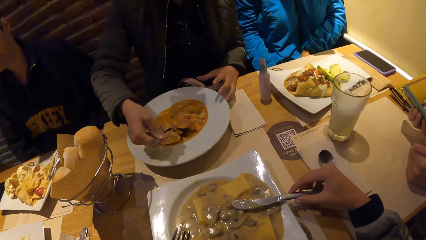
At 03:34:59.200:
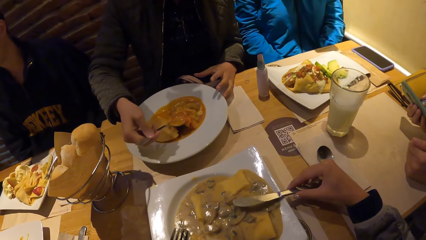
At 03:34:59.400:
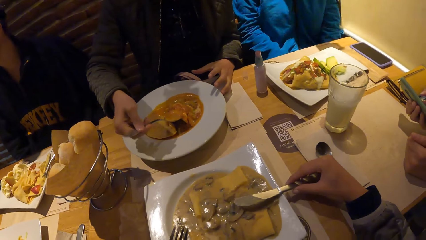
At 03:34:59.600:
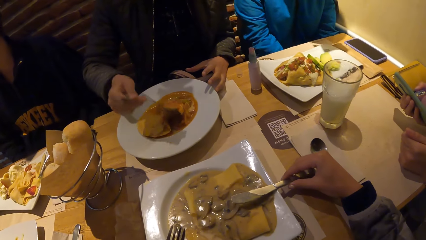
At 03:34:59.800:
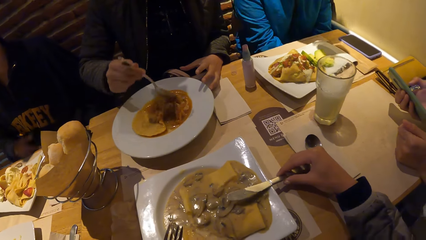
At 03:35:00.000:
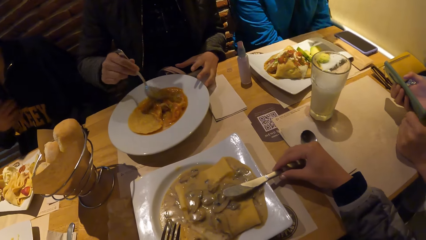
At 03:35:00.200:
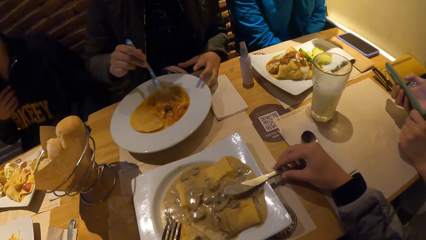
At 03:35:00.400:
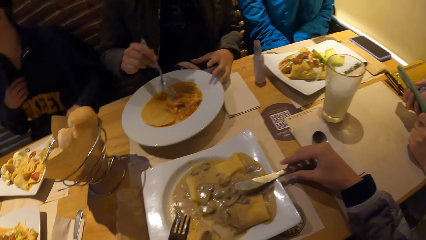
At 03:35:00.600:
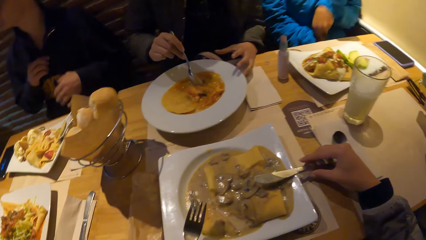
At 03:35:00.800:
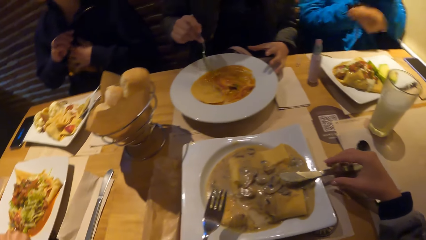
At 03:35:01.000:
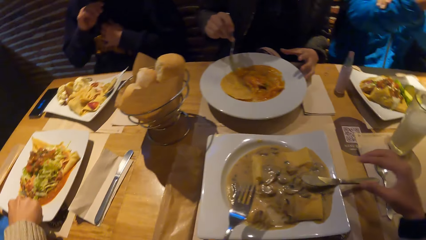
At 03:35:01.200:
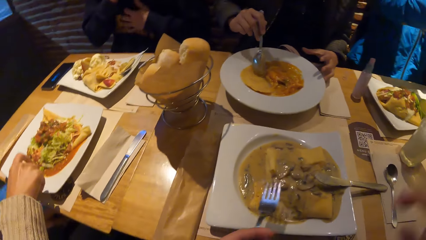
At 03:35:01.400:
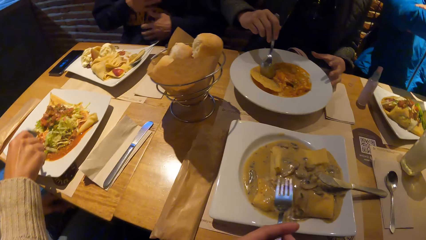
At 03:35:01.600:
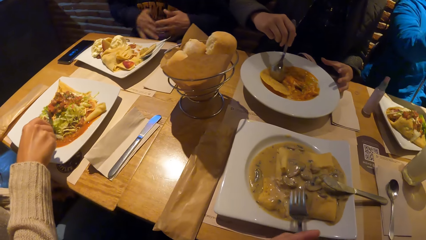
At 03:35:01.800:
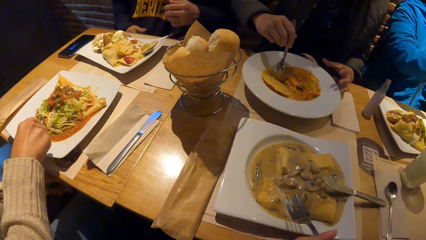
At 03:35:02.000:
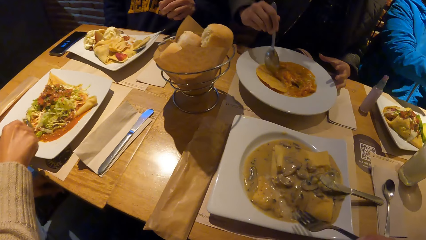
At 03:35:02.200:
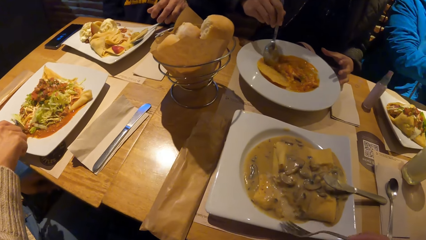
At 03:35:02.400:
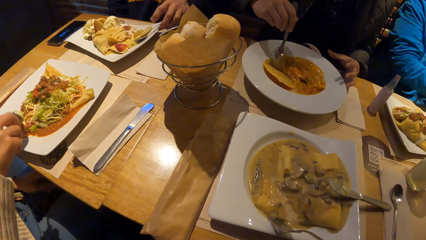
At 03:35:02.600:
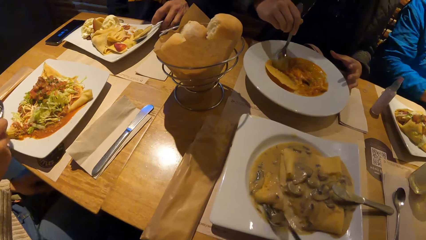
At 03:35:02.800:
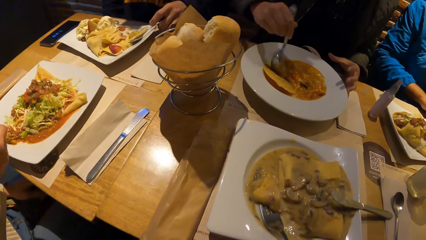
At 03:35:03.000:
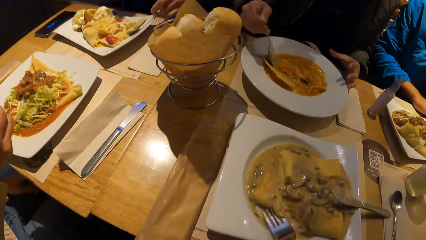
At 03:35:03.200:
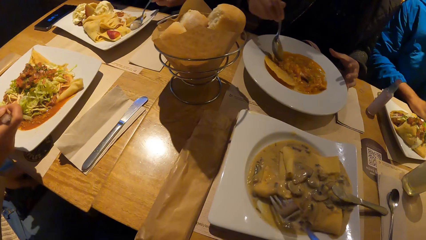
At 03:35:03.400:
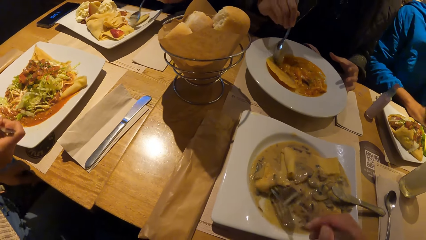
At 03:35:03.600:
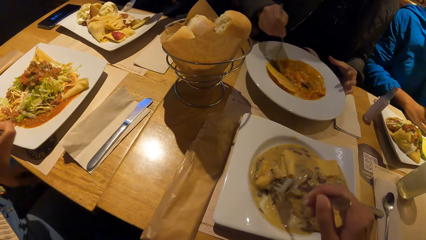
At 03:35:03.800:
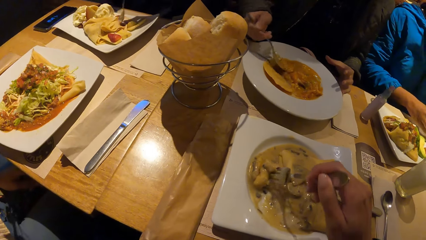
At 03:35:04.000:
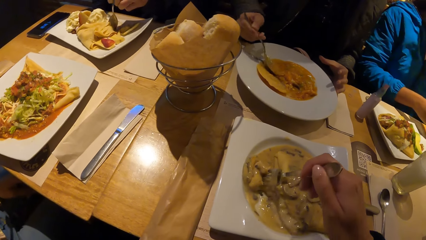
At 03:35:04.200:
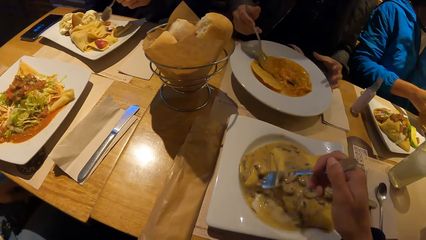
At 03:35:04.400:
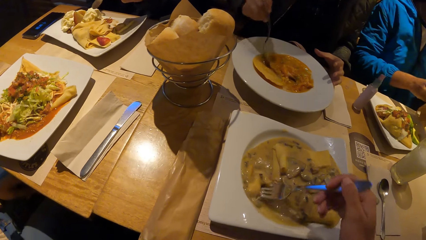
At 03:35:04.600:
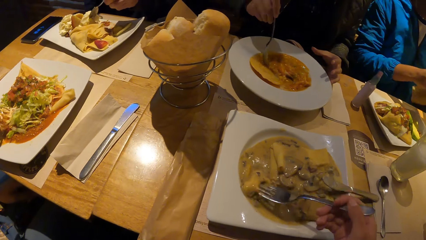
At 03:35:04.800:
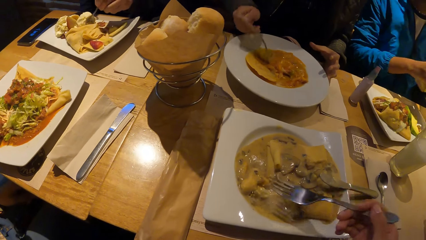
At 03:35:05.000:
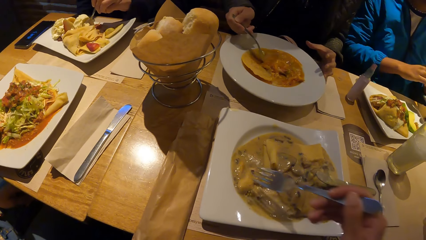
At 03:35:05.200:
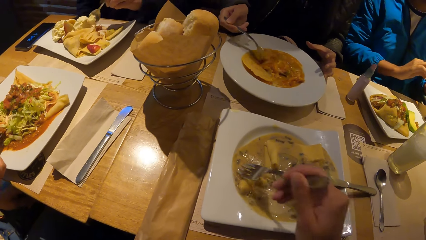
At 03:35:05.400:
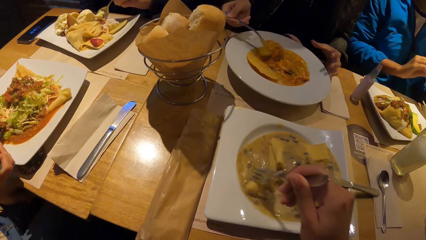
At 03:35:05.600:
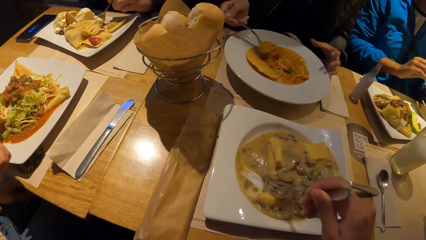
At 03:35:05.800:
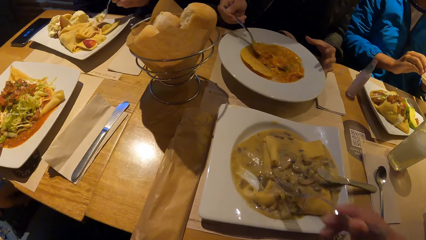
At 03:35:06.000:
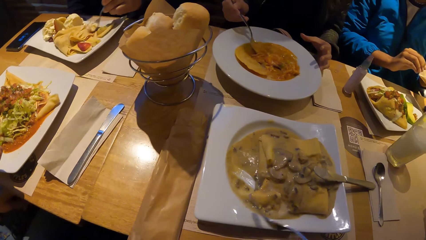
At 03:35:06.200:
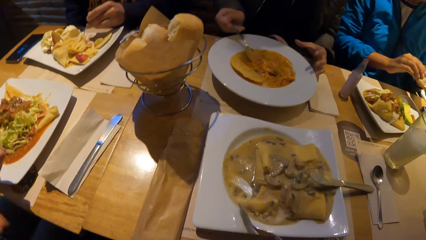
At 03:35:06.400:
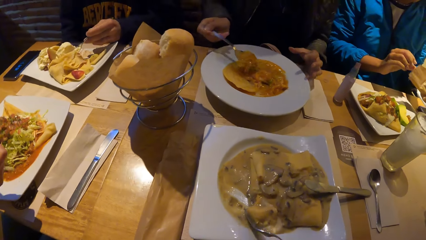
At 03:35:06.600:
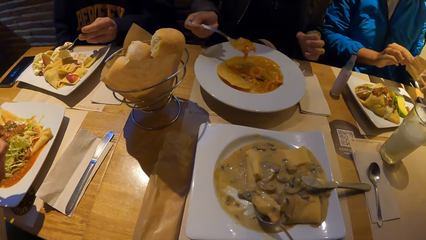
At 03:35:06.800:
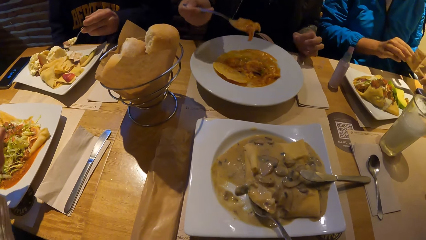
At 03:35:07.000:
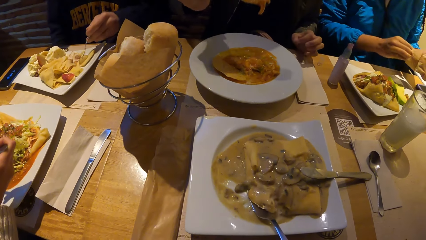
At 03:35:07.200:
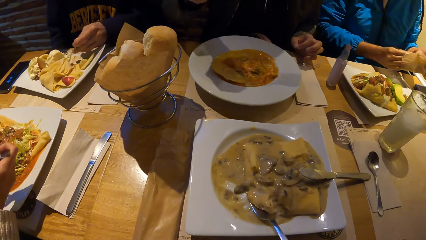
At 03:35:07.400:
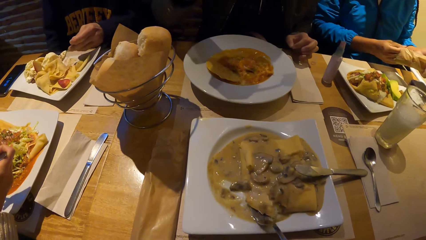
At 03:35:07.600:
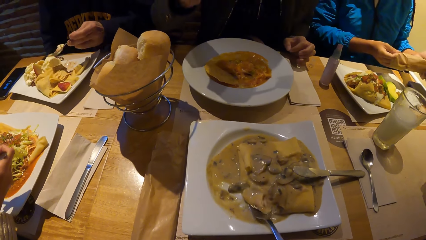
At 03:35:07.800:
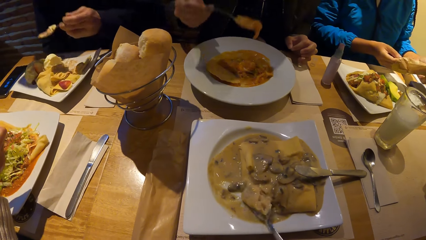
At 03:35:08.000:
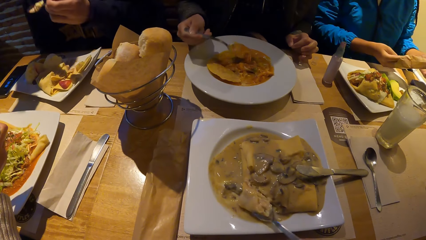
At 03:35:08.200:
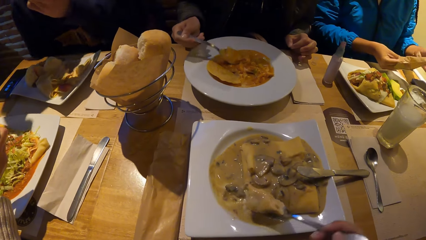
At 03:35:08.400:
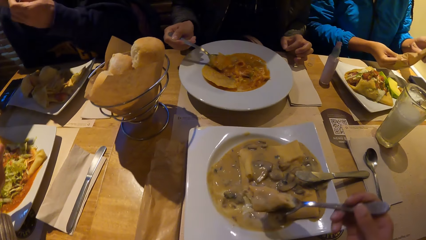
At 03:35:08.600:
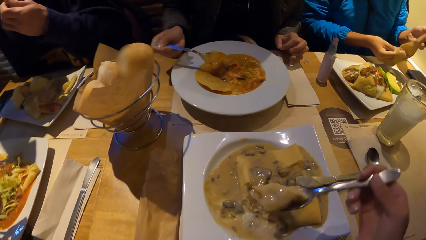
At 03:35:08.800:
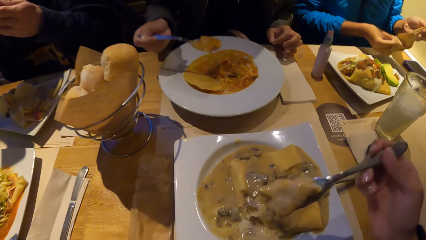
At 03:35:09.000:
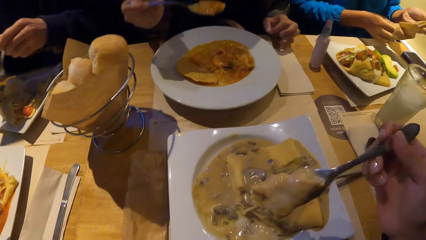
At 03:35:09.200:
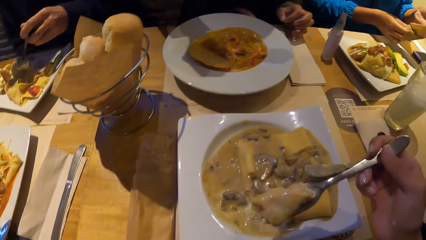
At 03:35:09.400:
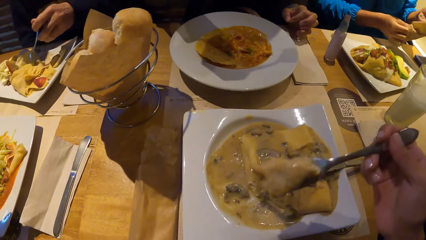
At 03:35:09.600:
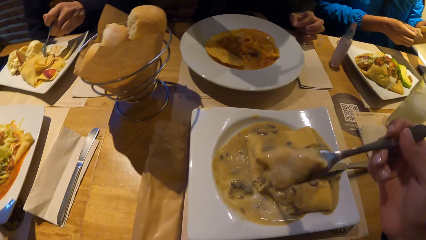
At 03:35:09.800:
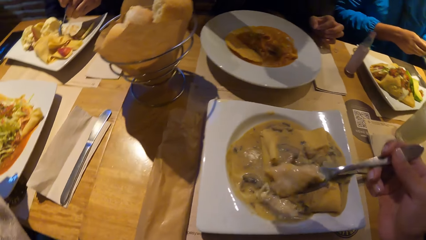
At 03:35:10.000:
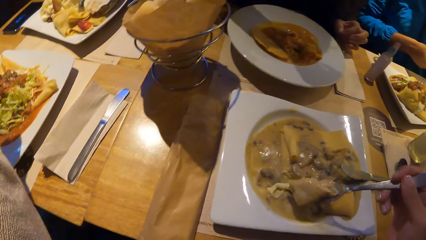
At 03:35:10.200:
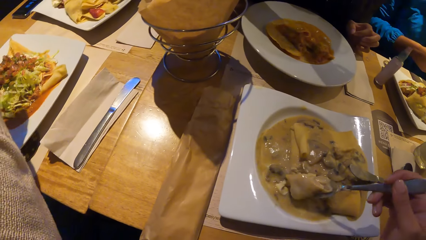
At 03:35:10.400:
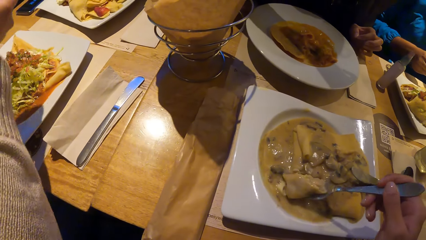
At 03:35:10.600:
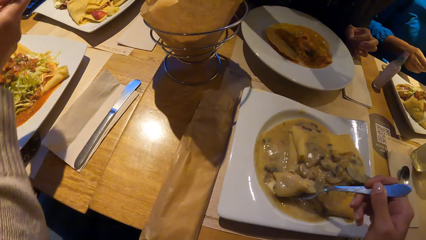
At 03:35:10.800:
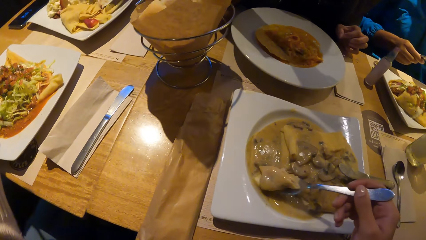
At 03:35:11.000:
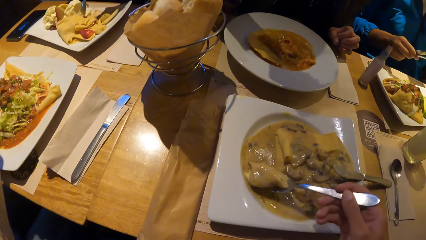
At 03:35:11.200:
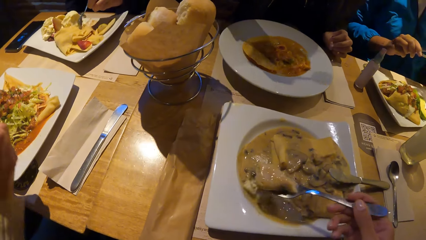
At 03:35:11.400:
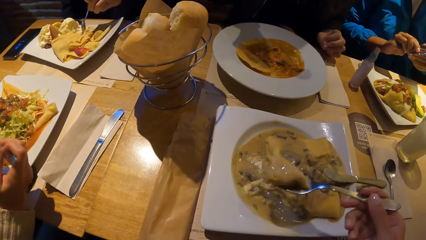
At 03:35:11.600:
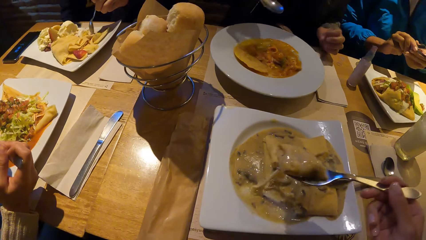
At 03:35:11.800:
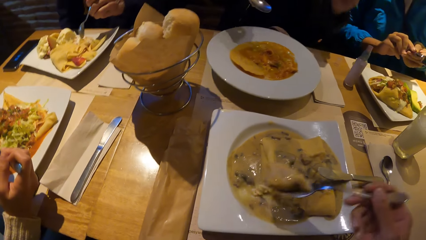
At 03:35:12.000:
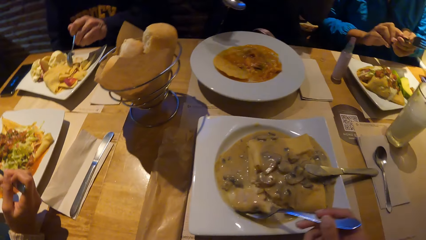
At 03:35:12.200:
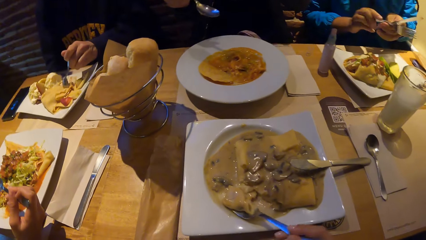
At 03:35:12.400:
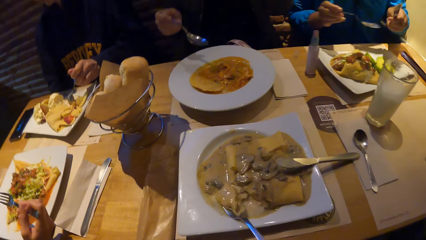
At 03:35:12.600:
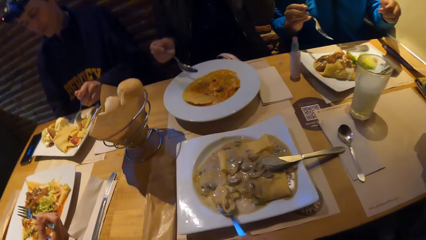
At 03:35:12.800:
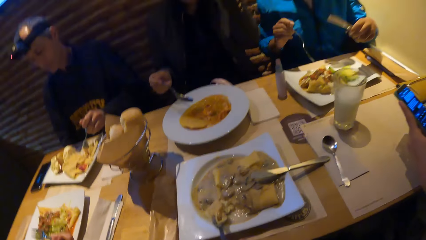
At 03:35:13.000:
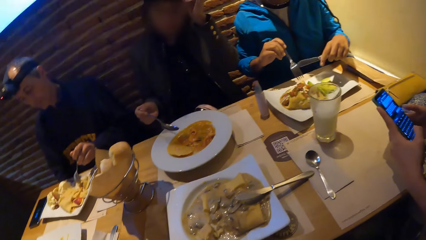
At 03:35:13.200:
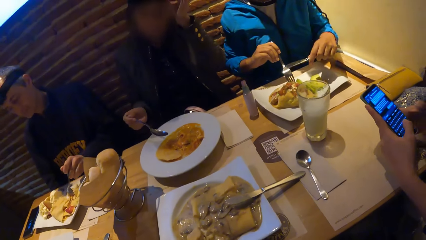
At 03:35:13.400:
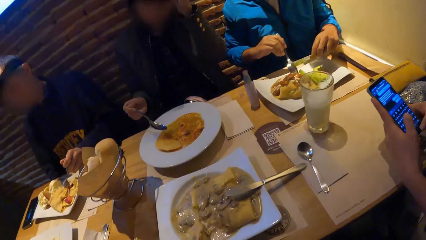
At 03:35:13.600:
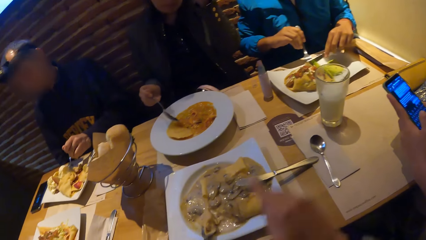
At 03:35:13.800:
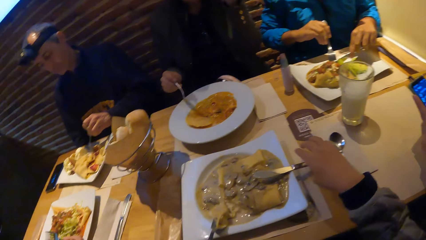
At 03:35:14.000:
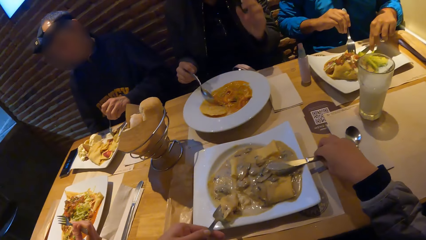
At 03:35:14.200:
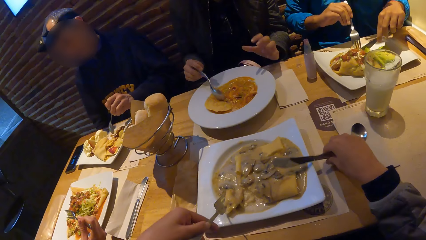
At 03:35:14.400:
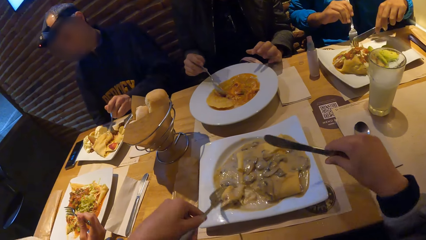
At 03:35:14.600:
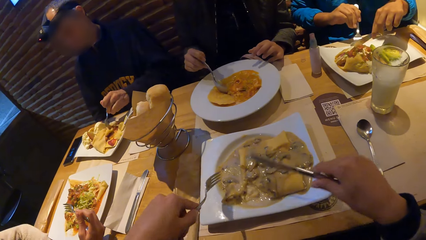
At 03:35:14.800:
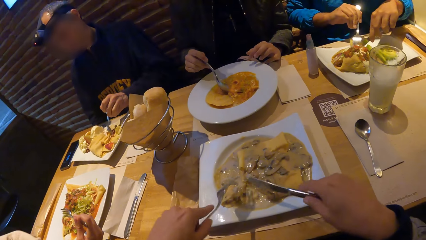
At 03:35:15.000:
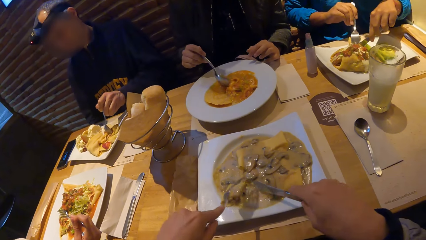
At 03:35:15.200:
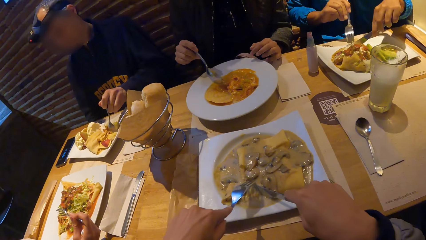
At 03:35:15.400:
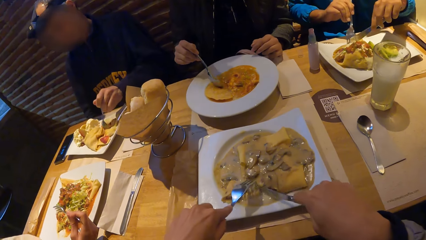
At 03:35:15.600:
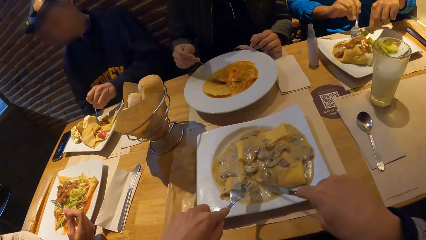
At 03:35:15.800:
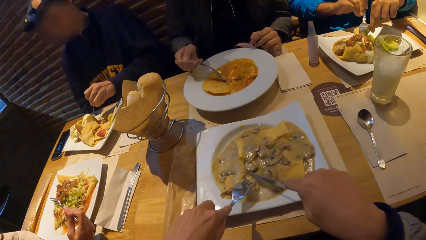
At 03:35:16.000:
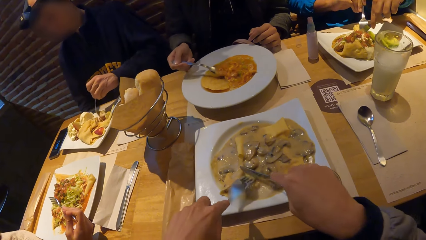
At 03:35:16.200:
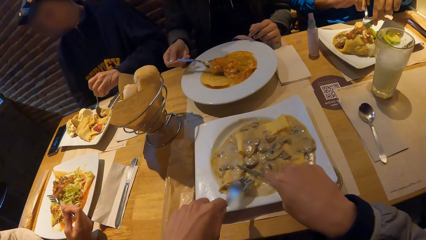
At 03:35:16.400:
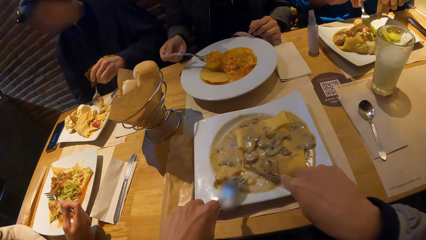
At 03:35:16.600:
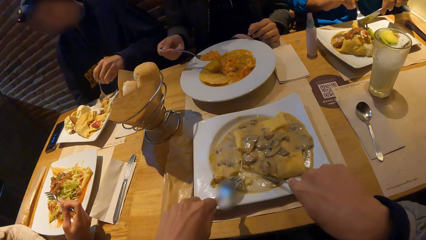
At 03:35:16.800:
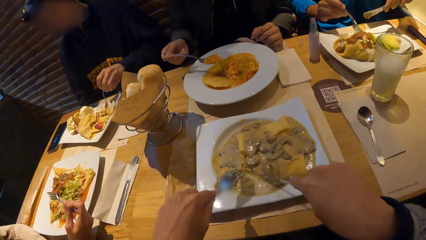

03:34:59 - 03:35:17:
A woman removes the cutleries from a pack with her hand. Another woman puts the food in her mouth with the spoon in her right hand. A man puts the food in his mouth with the spoon in his left hand. A third woman operates a phone with her hand. The camera wearer puts the food in his mouth with the fork in his right hand.
